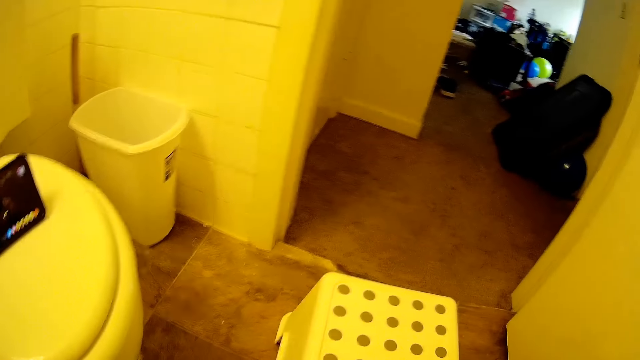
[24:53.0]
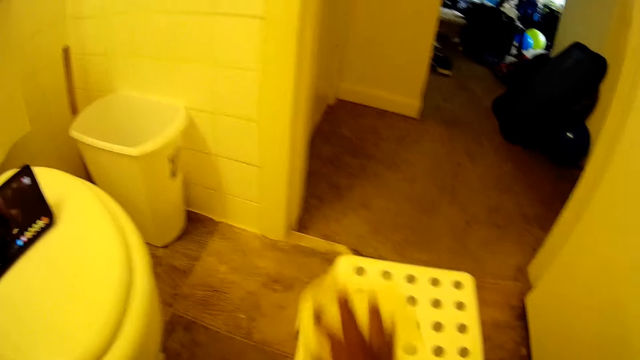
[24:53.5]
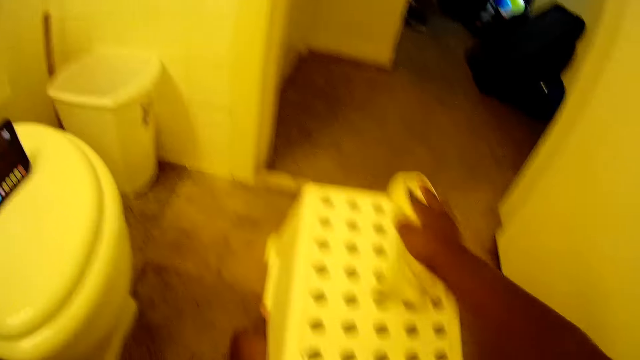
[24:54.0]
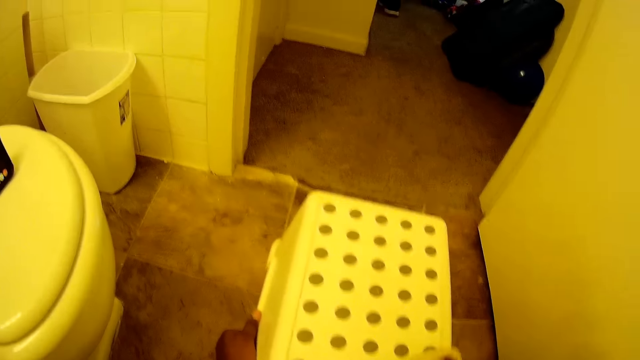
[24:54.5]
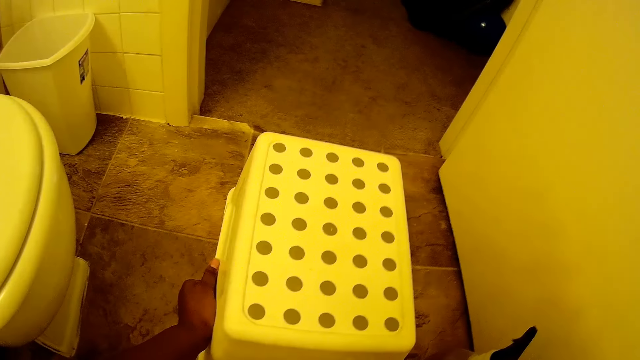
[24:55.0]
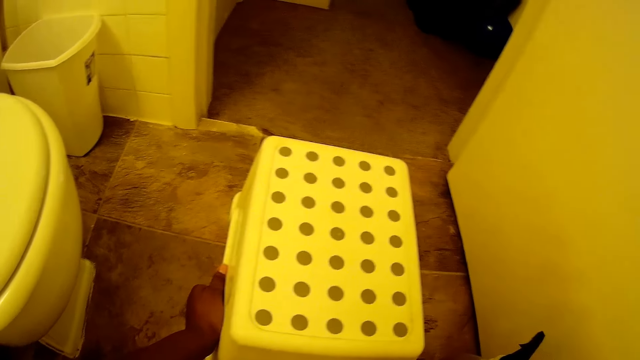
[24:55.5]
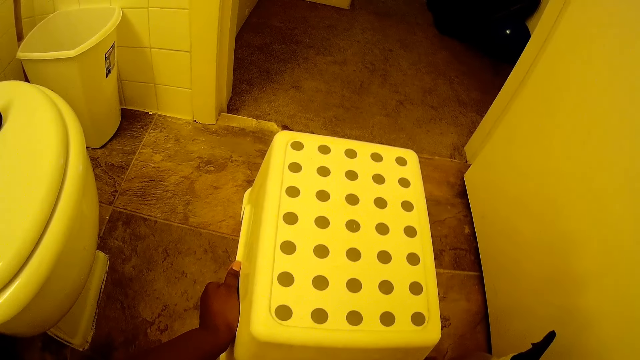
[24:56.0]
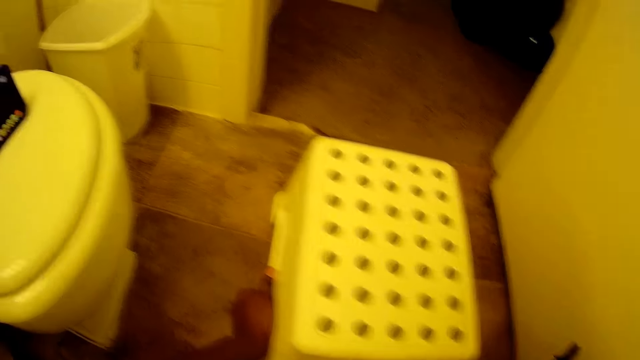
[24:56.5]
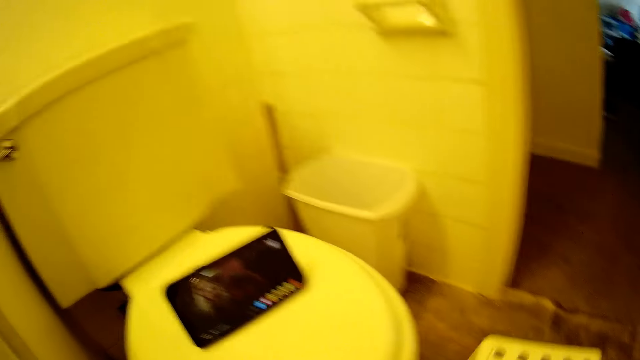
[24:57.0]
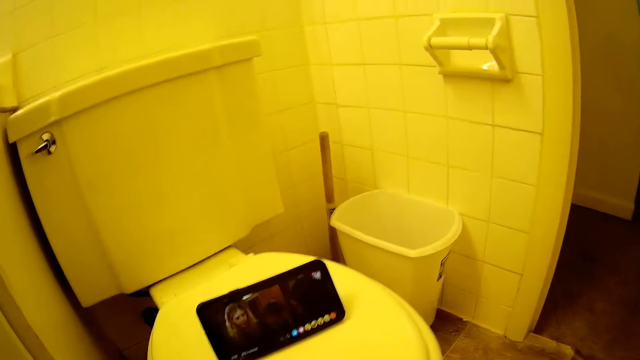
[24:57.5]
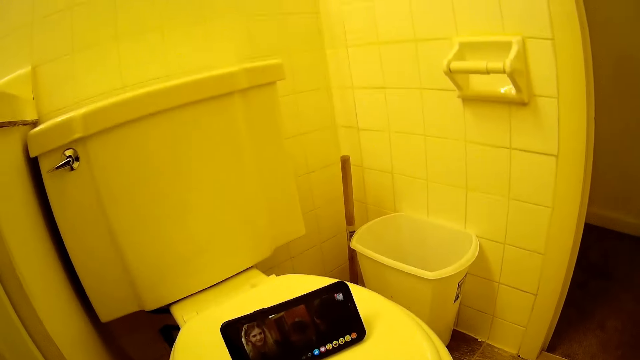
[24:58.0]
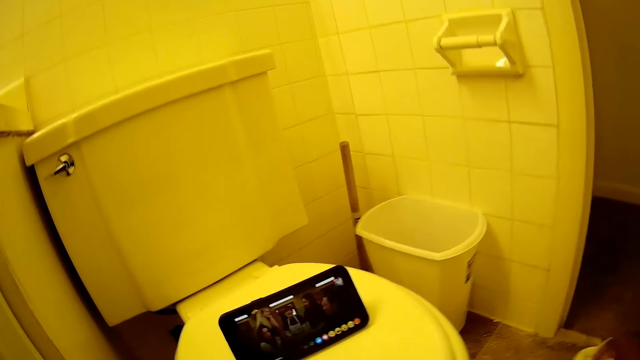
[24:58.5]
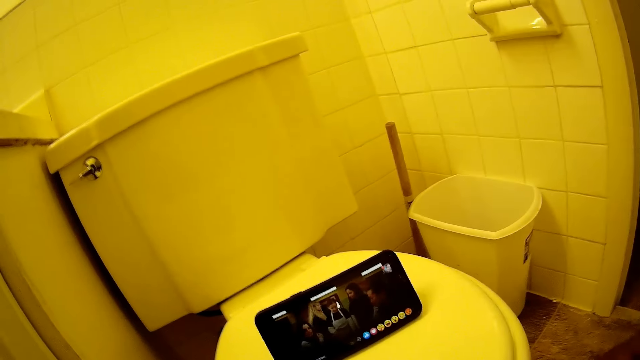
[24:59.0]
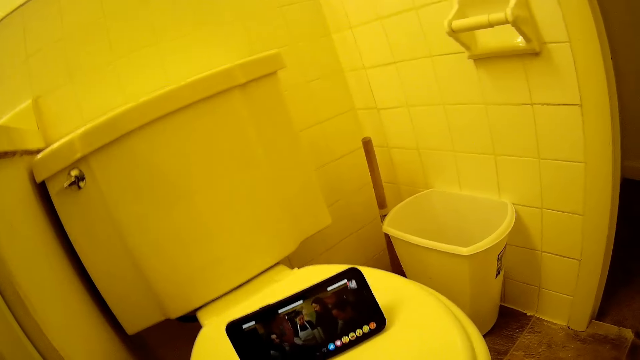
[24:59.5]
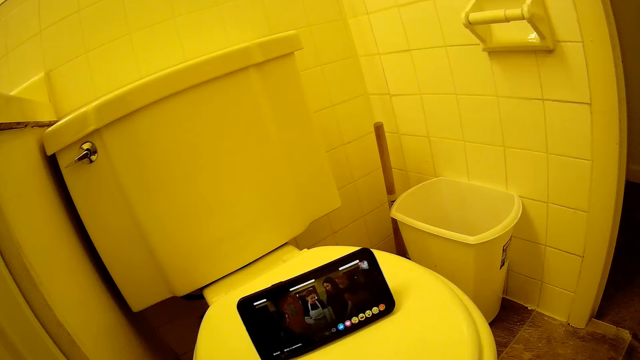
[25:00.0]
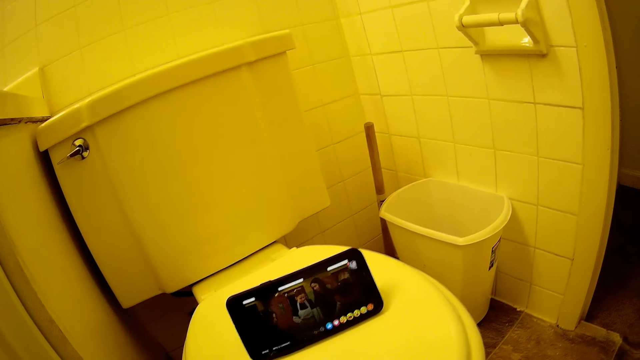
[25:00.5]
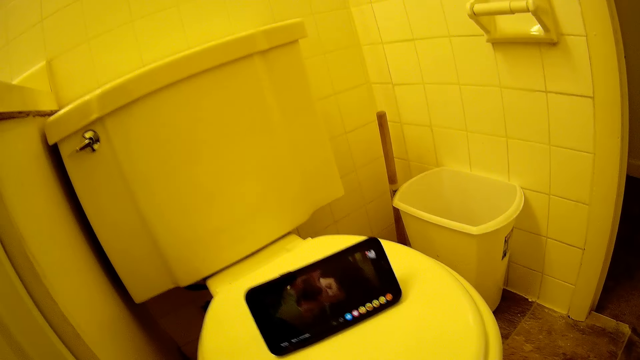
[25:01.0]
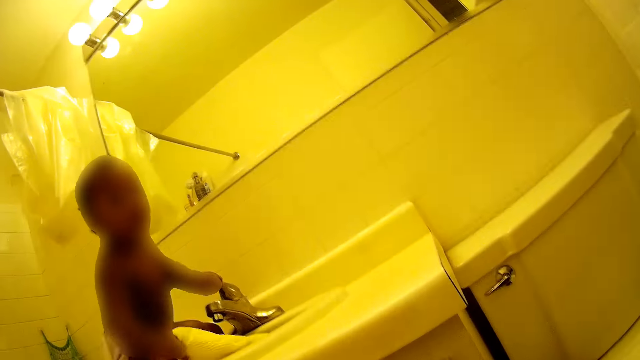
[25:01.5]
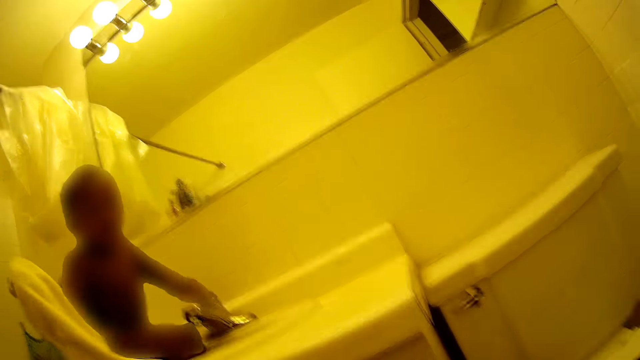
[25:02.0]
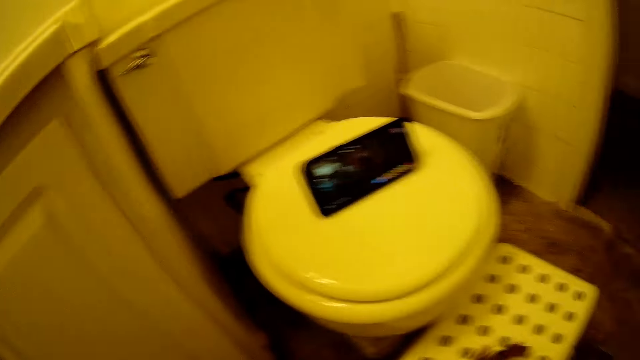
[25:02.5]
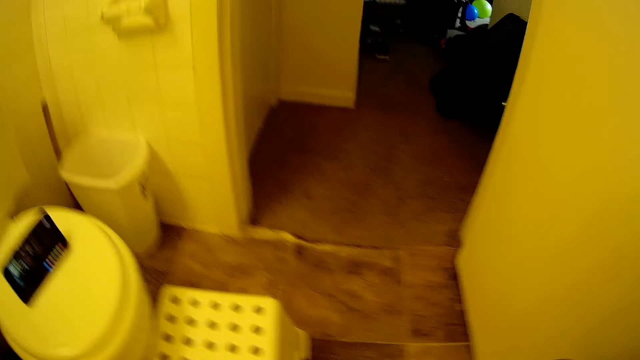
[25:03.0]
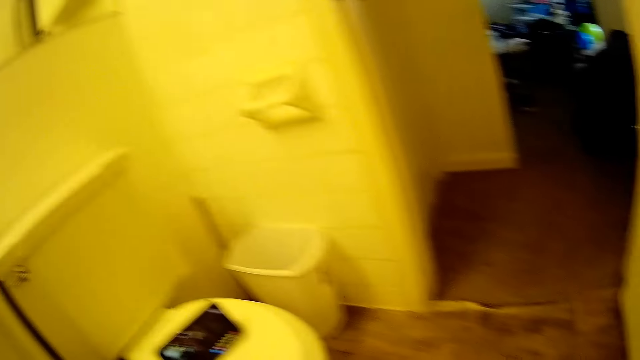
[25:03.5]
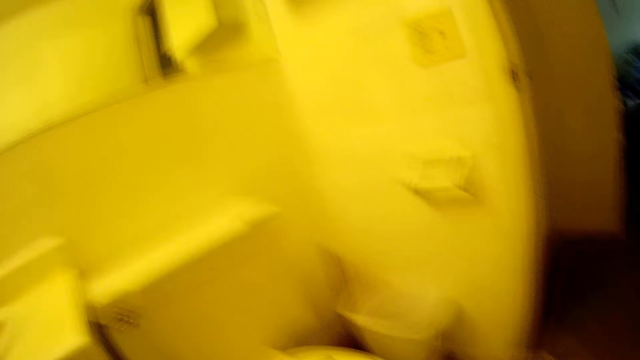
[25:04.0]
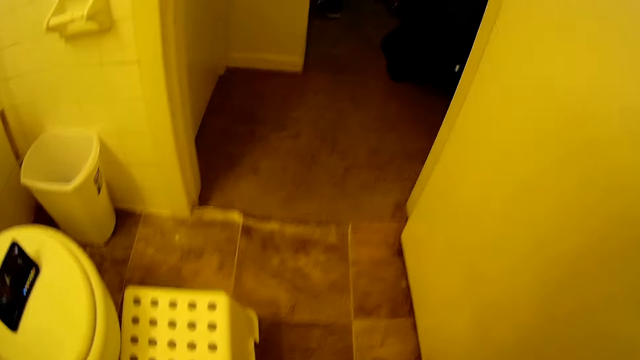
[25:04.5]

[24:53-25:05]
The camera wearer looks at the phone. A baby removes a towel from a sink with her left hand.

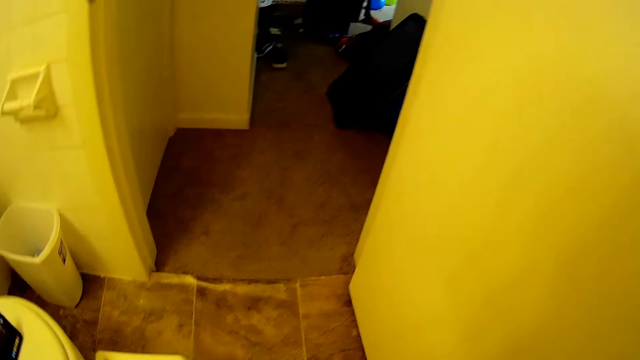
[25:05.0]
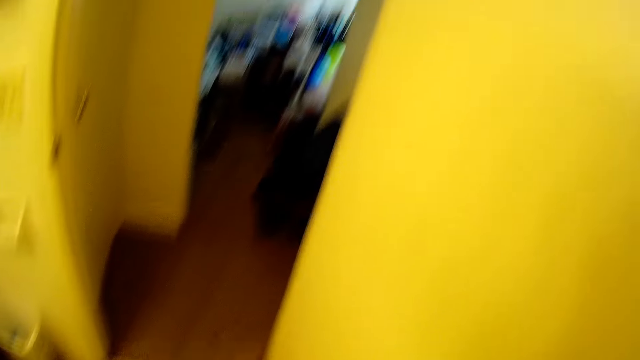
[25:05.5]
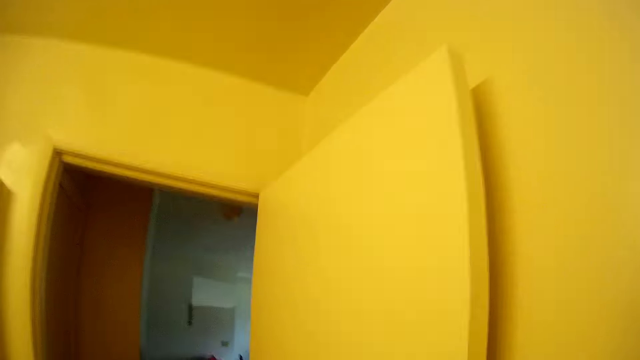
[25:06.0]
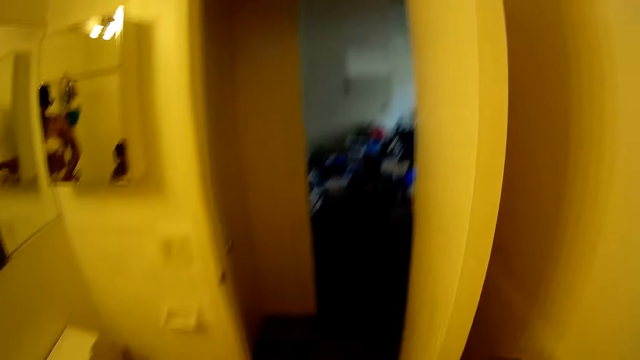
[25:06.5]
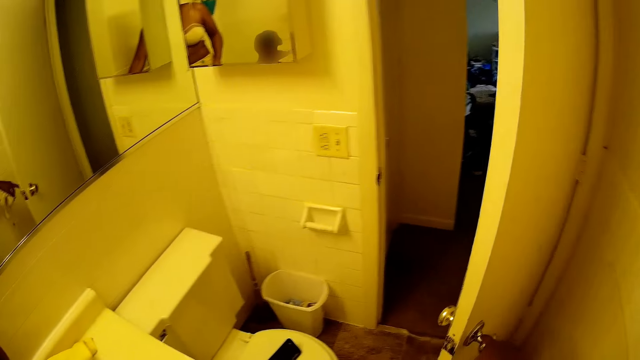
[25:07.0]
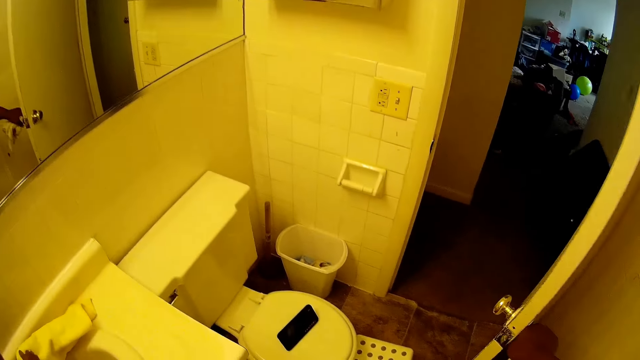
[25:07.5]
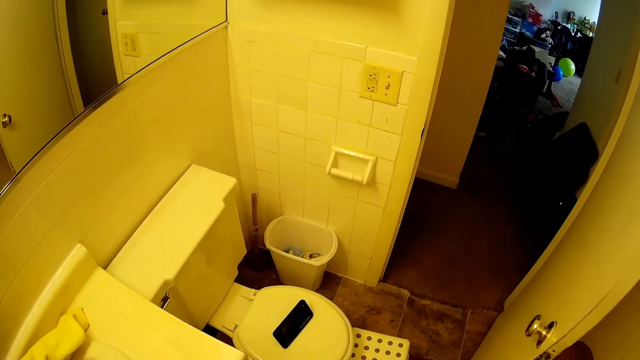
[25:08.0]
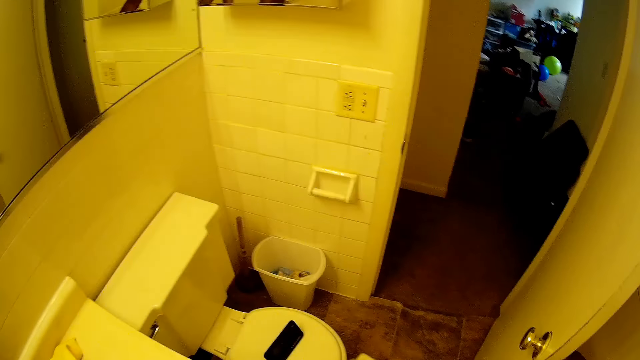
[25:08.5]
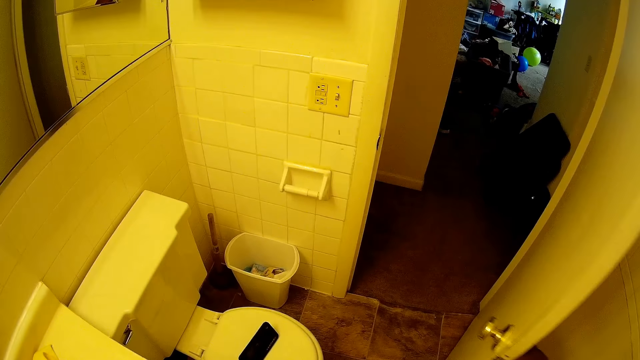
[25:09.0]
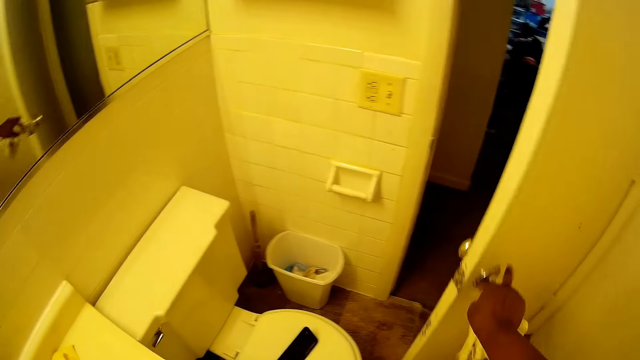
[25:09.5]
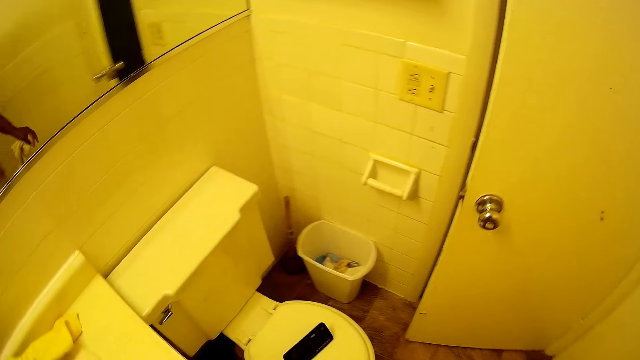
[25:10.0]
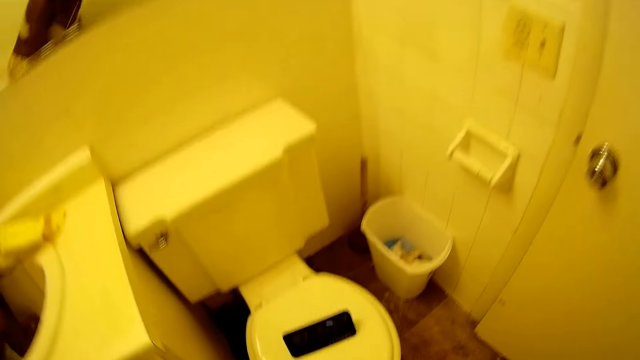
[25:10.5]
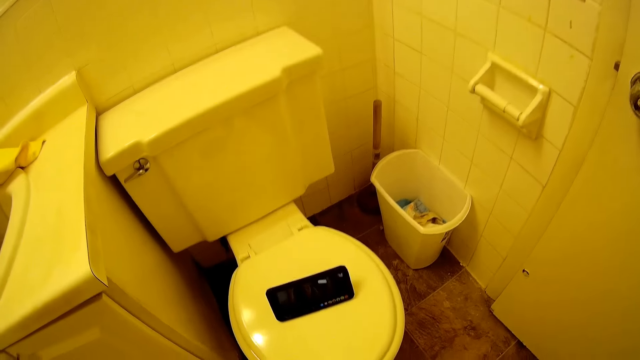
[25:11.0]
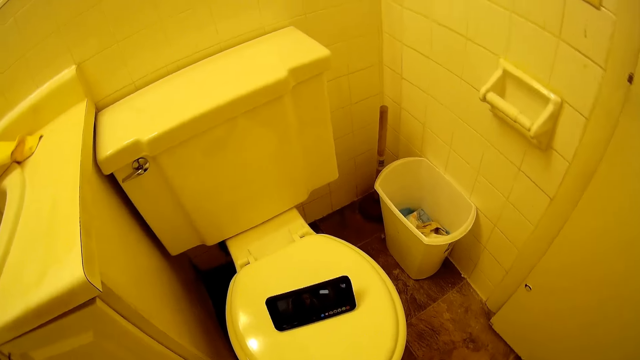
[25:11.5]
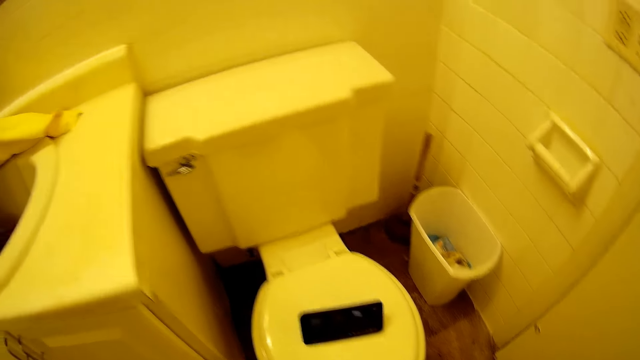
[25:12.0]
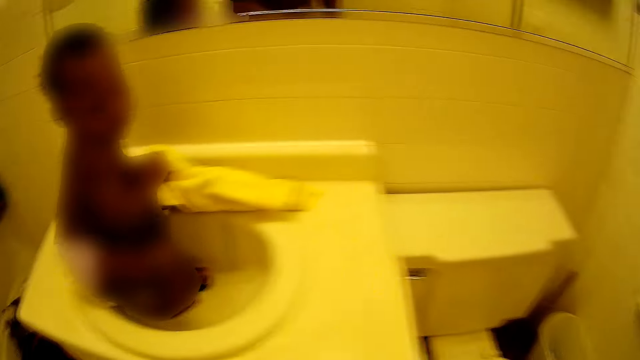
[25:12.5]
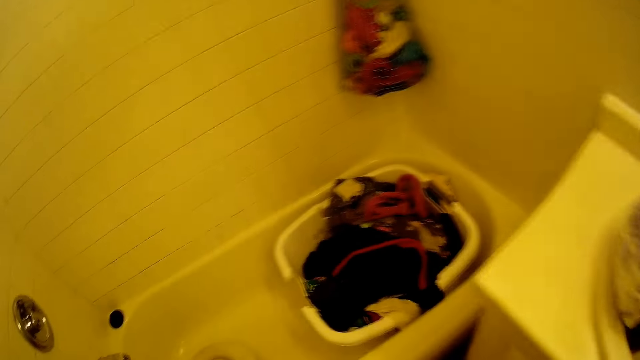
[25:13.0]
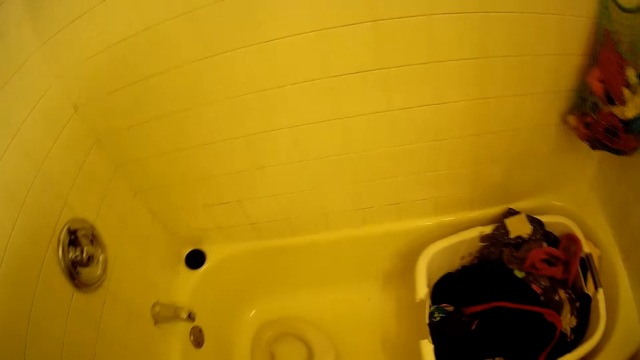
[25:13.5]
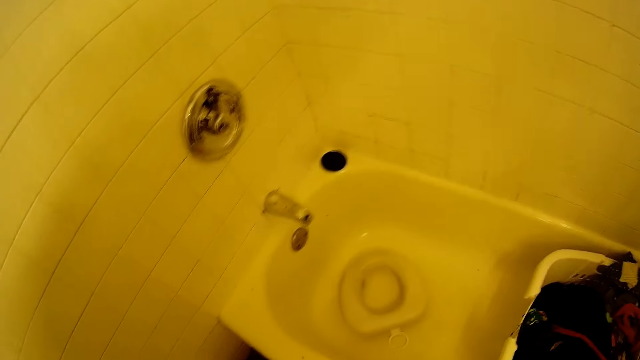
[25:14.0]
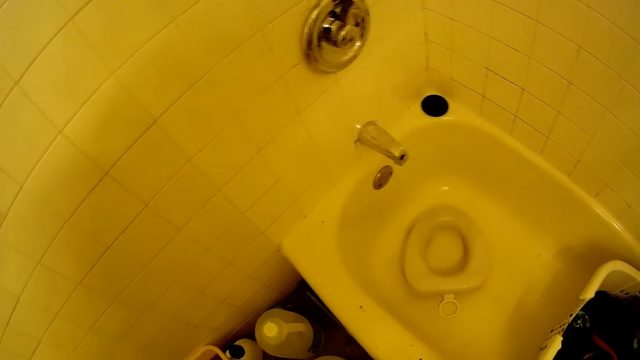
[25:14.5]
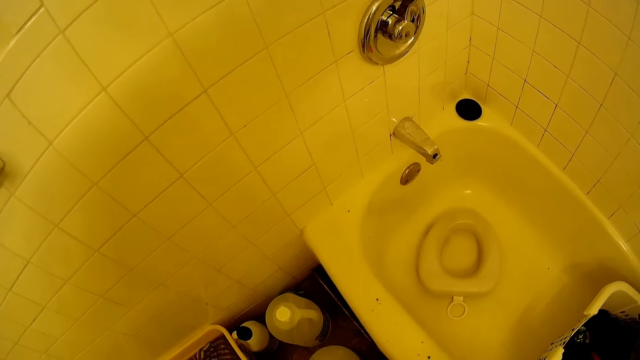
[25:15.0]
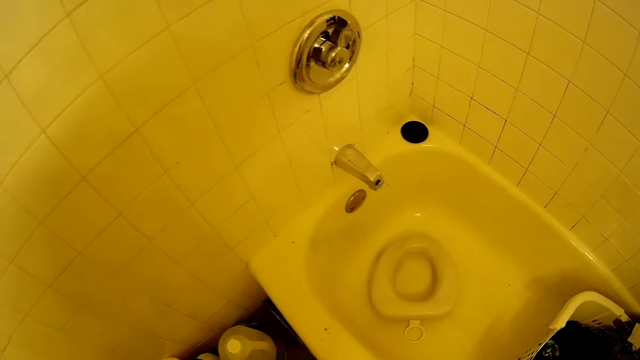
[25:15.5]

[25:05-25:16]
The camera wearer closes the door with her right hand. She turns around.
